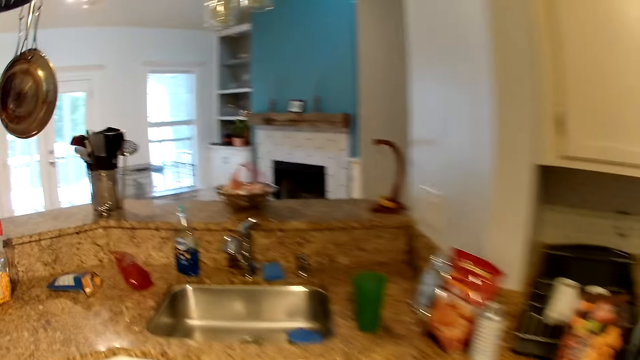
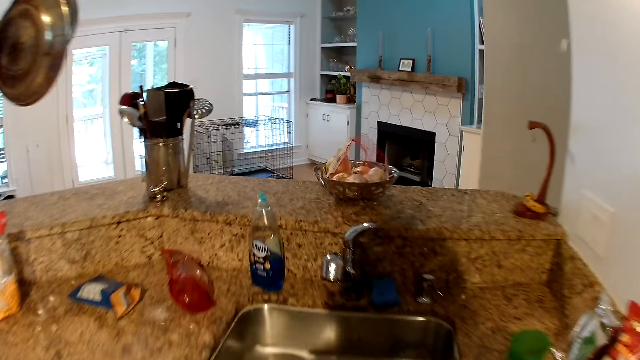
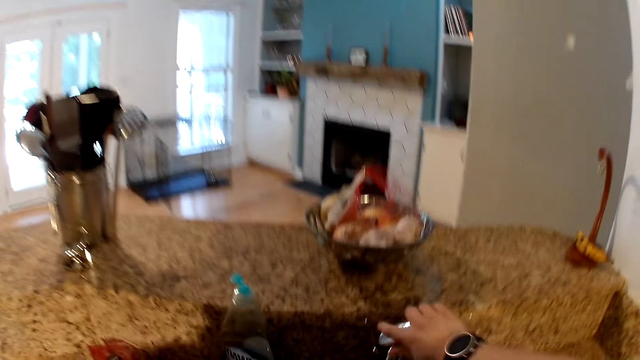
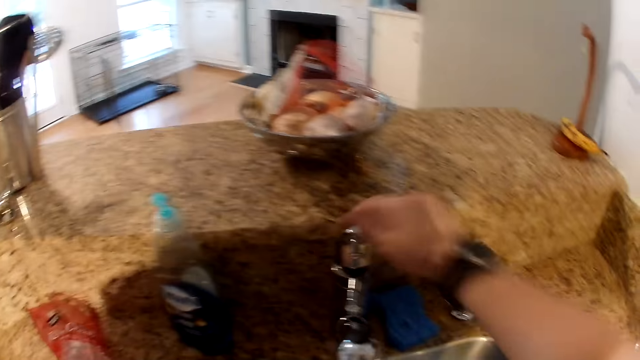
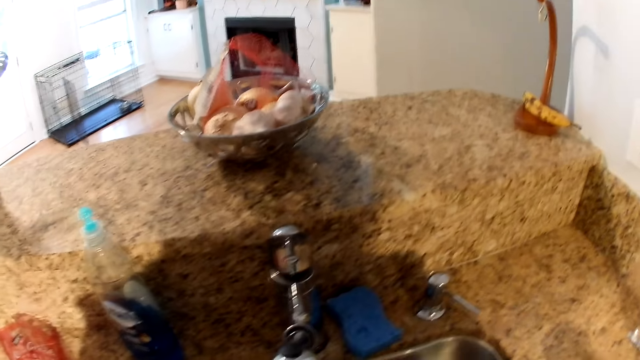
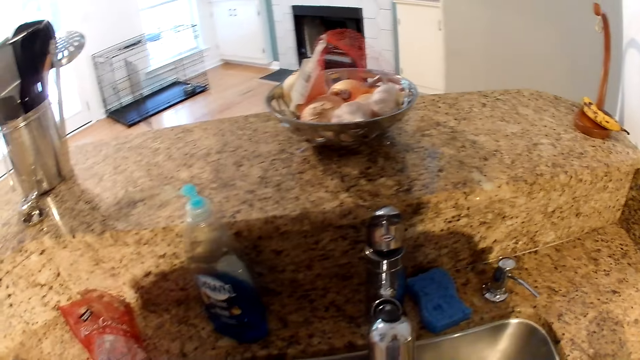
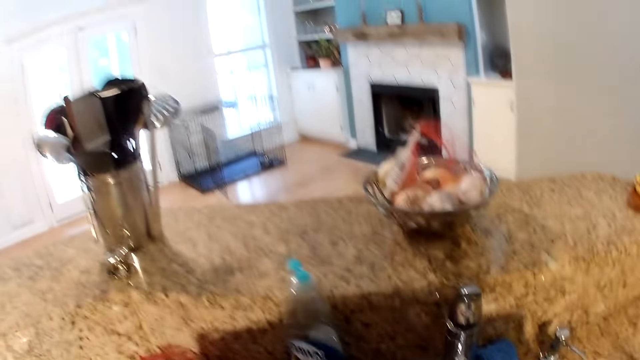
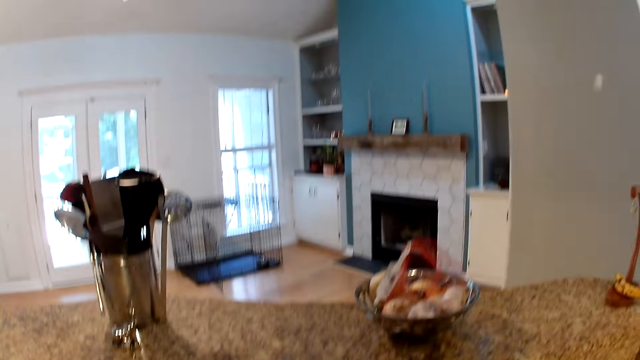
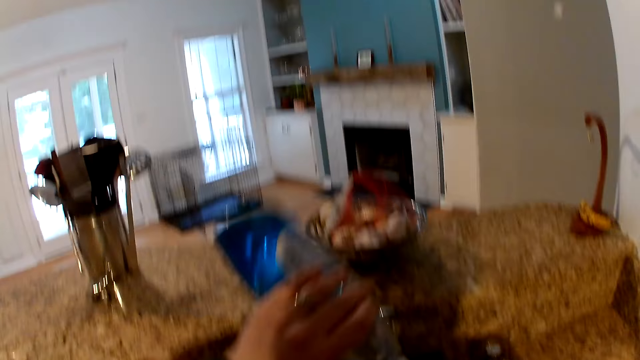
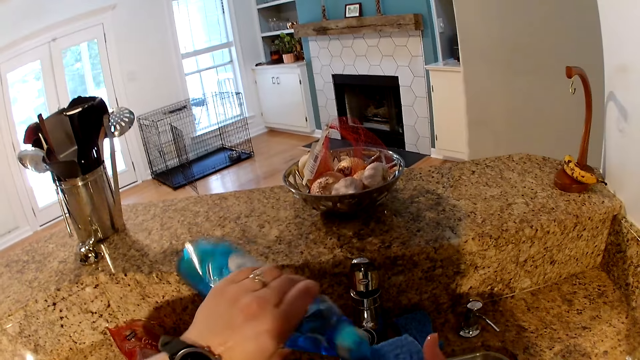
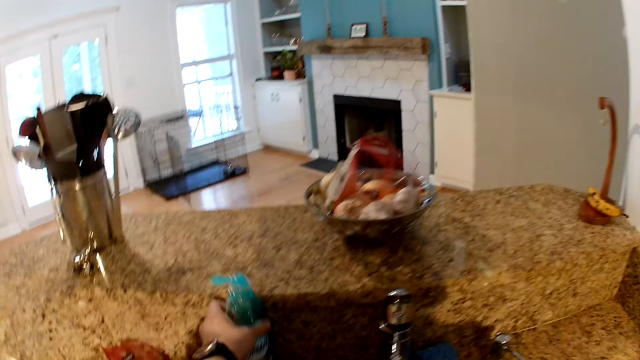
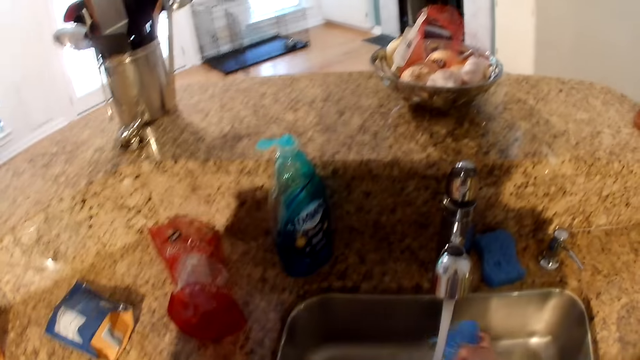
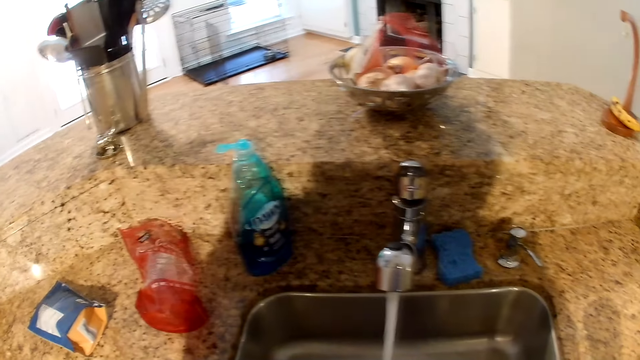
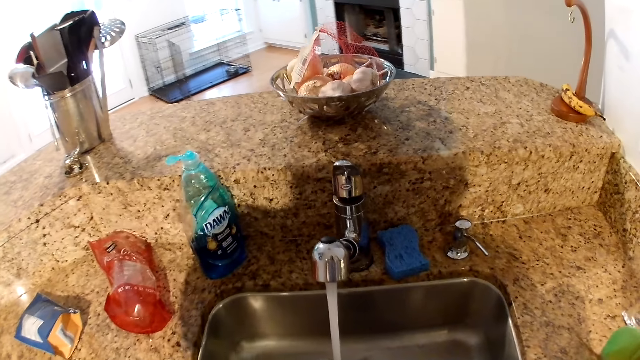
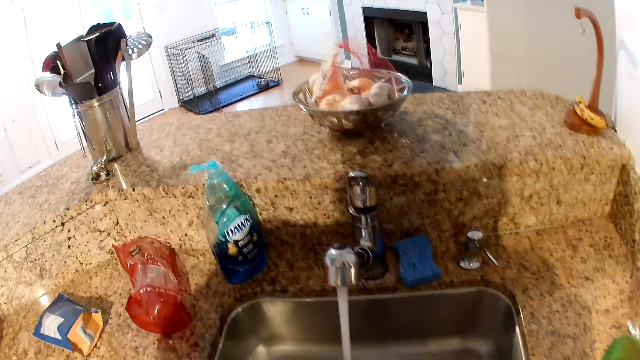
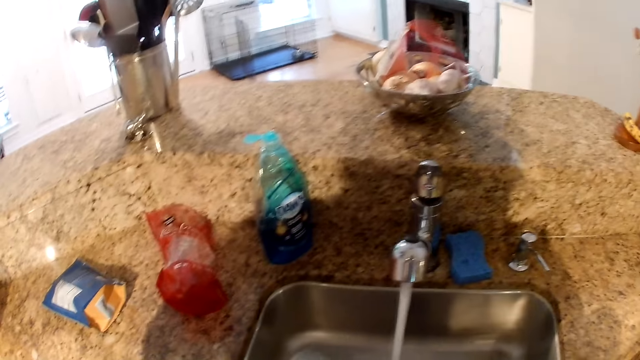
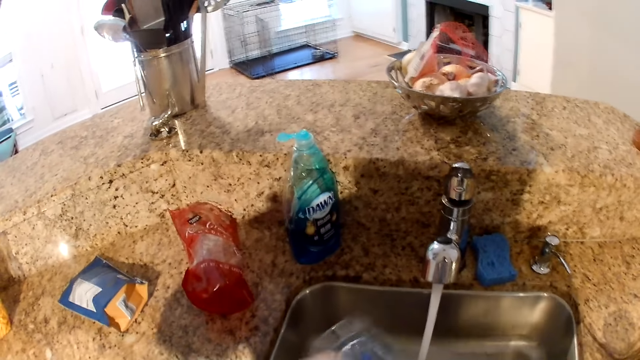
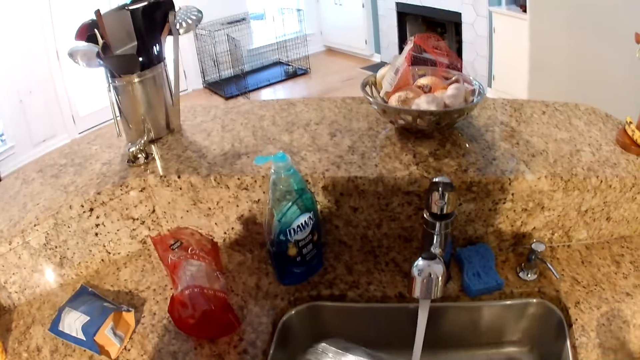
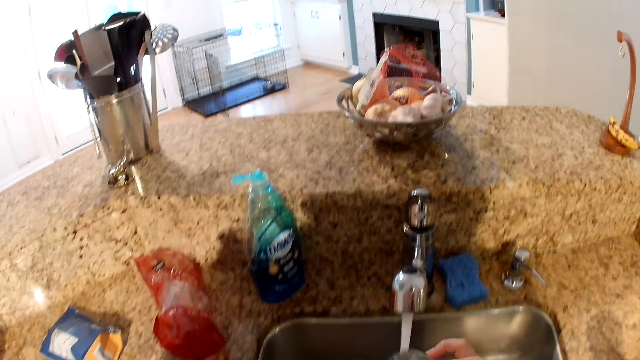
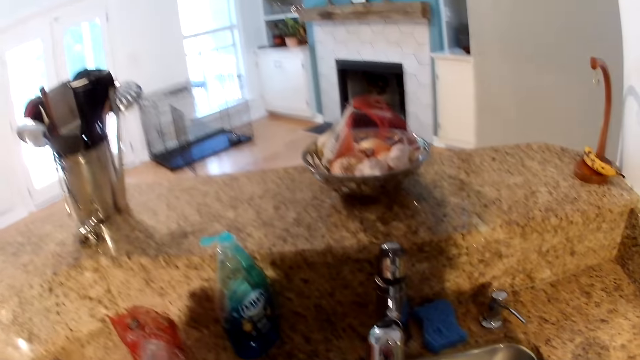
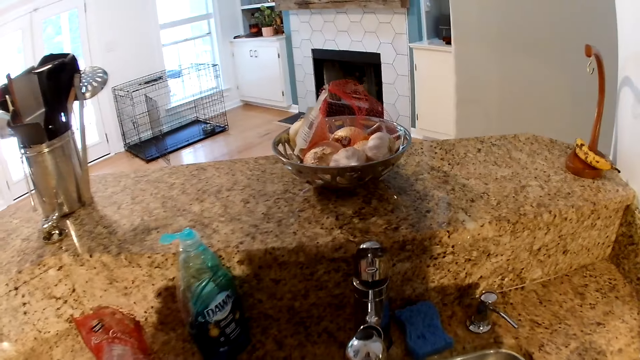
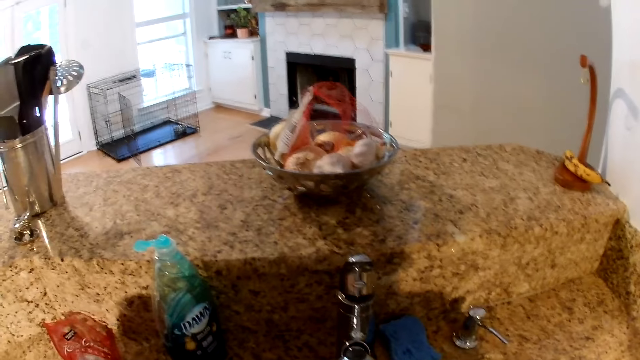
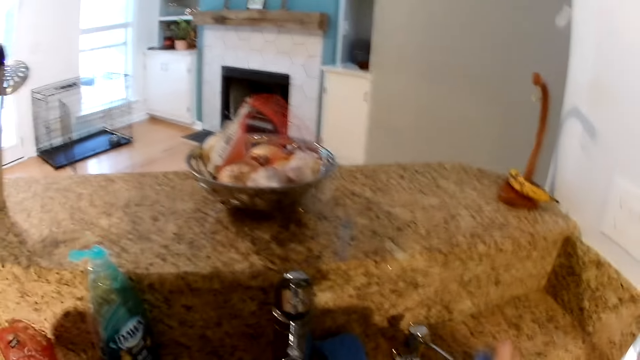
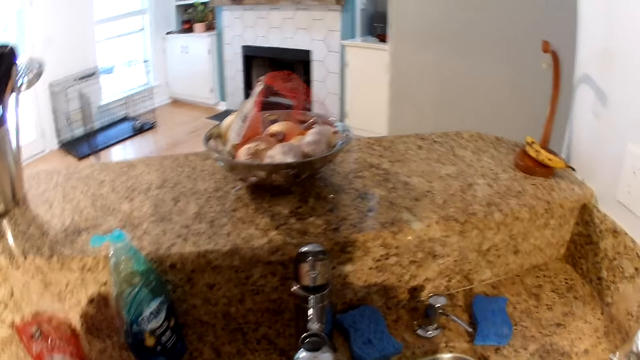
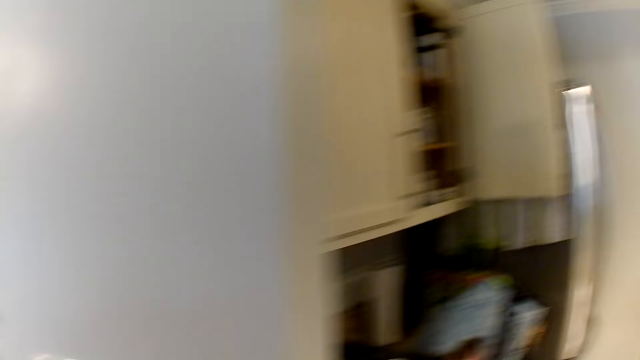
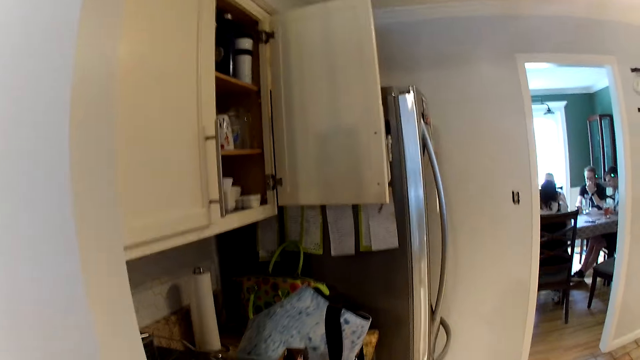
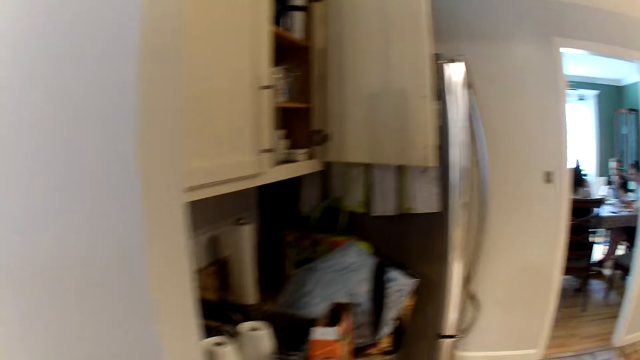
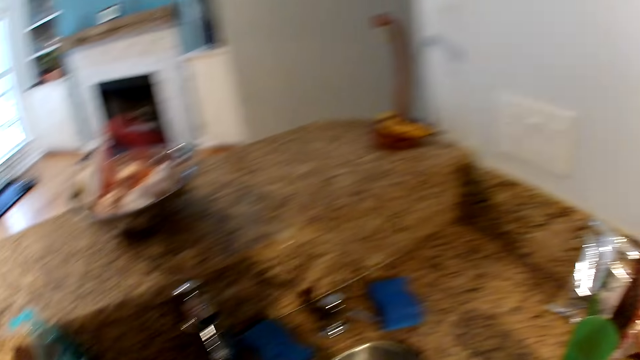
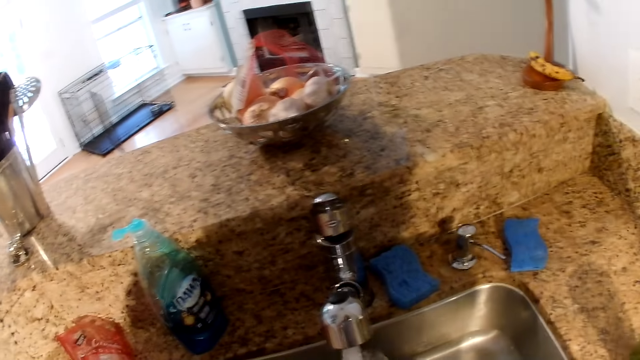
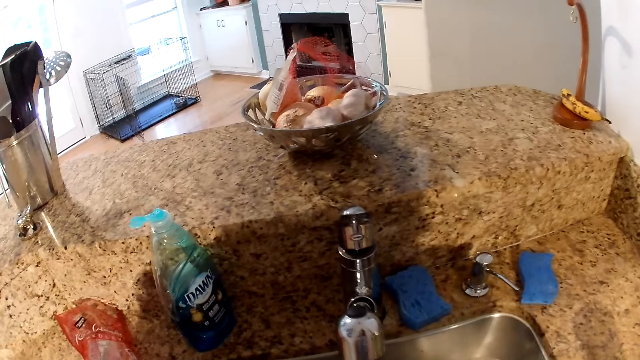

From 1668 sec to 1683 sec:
The camera wearer opens a tap in the kitchen with her right hand. She washes her hands. She pours a liquid soap in her left hand to a sponge in her right hand. She drops the liquid soap in the sink with her left hand. She puts the sponge under running water with her right hand. She washes the cup in the sink with both hands. She drops the sponge on a kitchen slab with her right hand. She walks back.

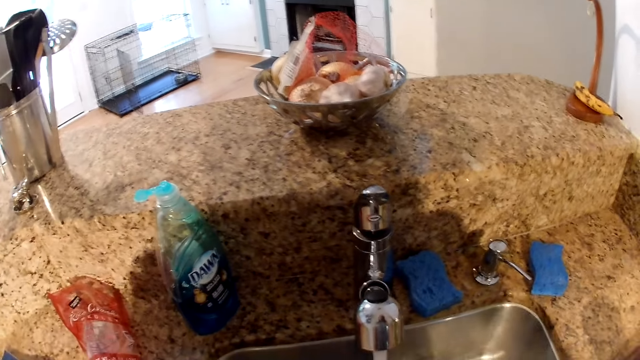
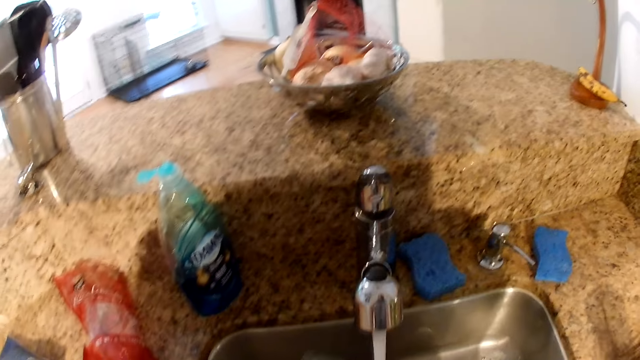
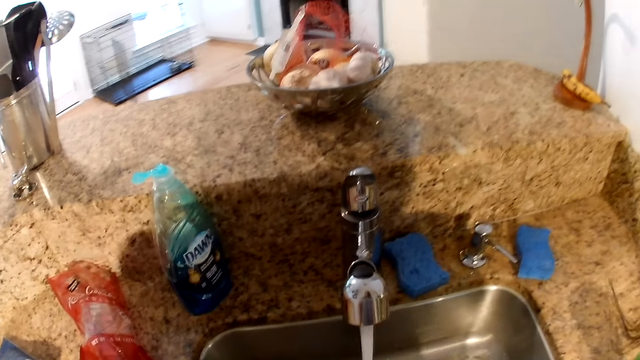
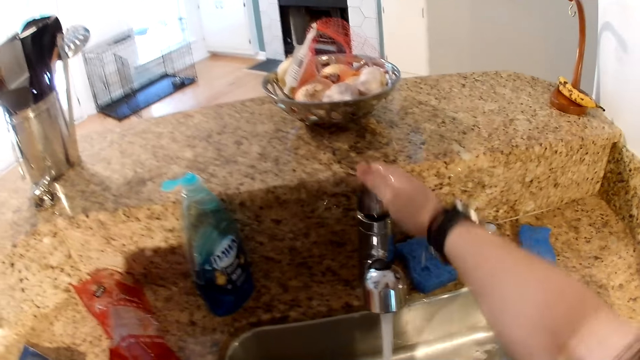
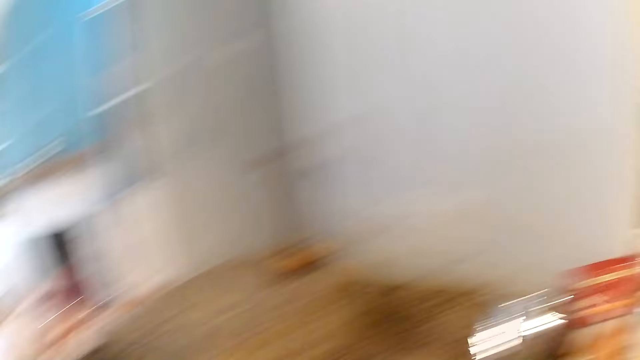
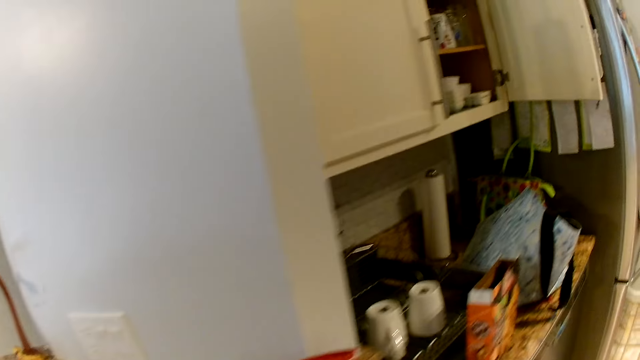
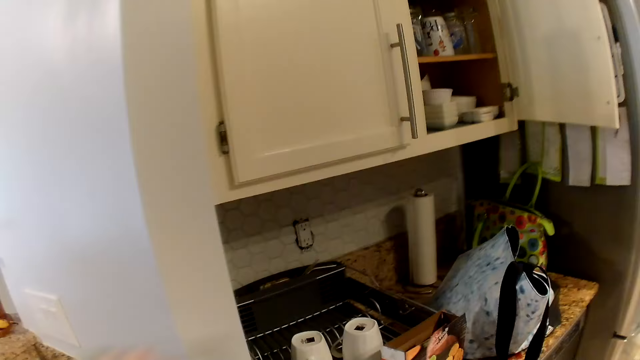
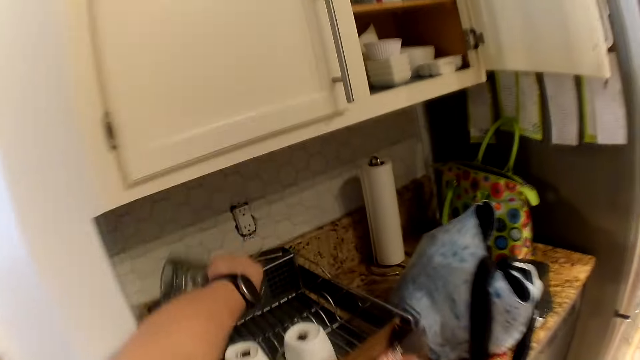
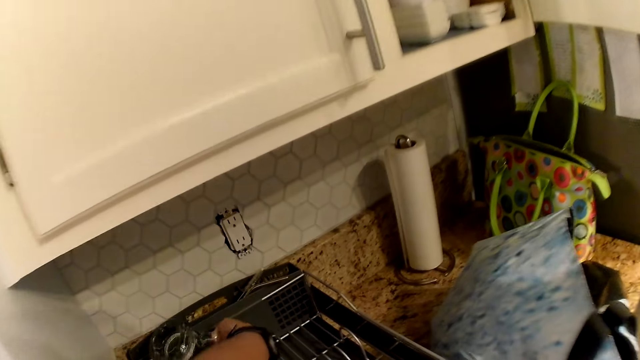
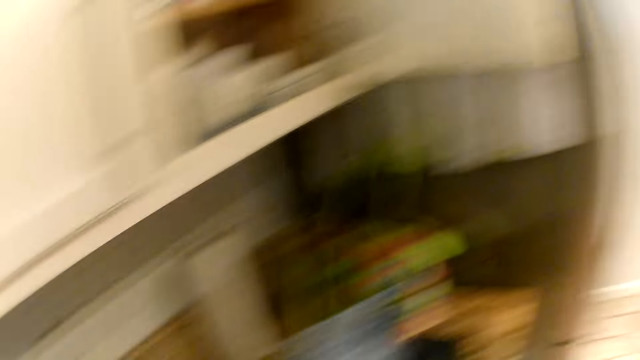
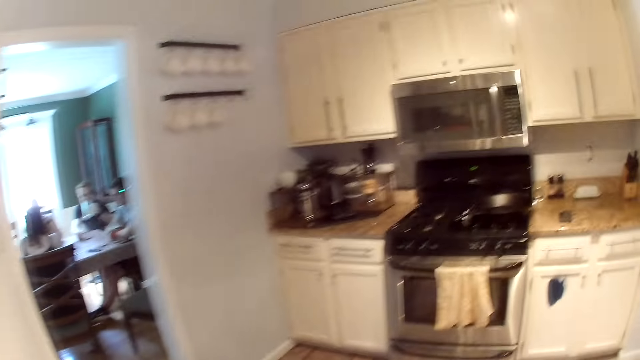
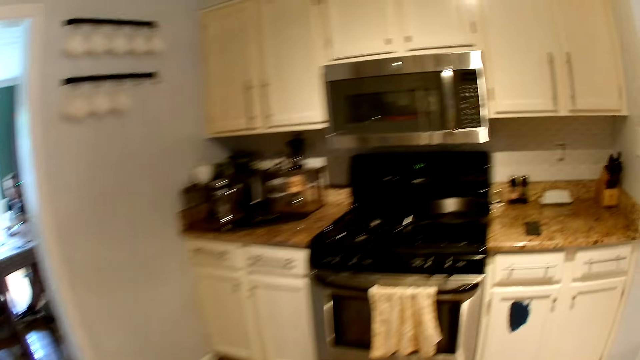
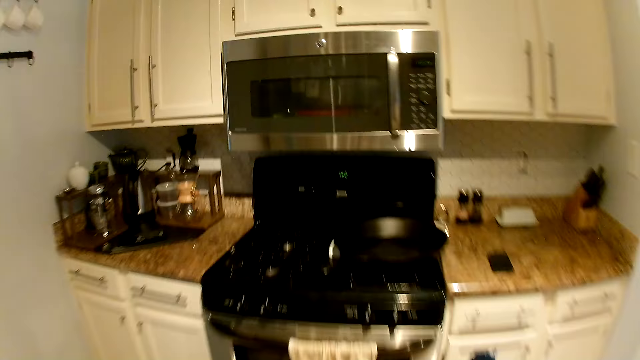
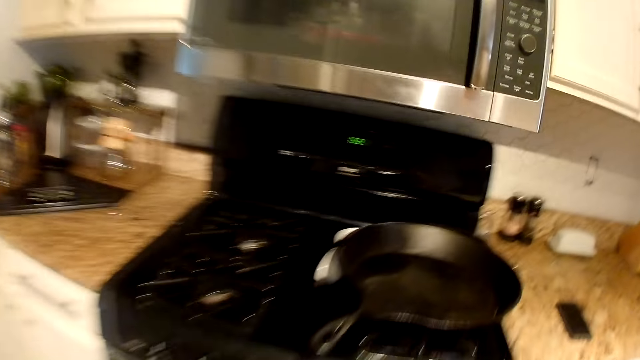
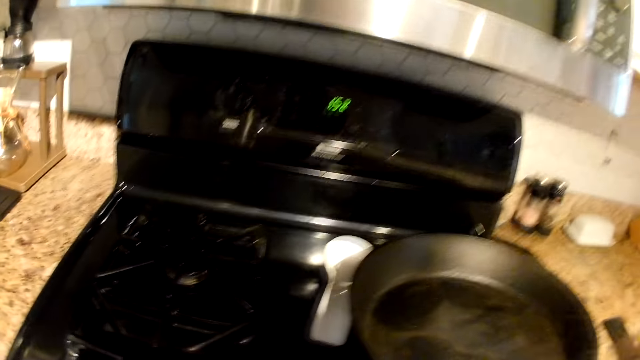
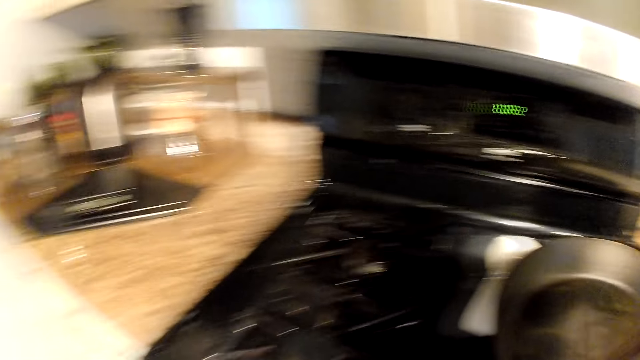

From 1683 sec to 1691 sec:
The camera wearer closes the tap with her right hand. She drops the cup in a plate rack in the kitchen with her left hand.
